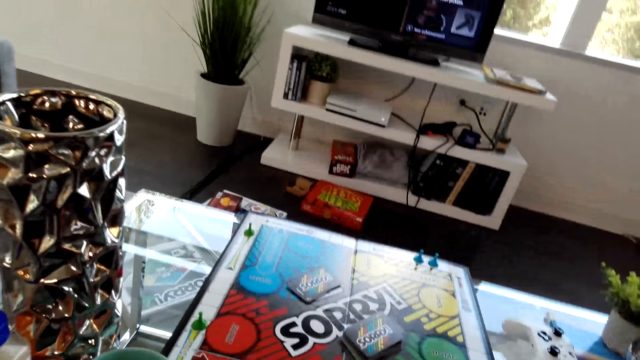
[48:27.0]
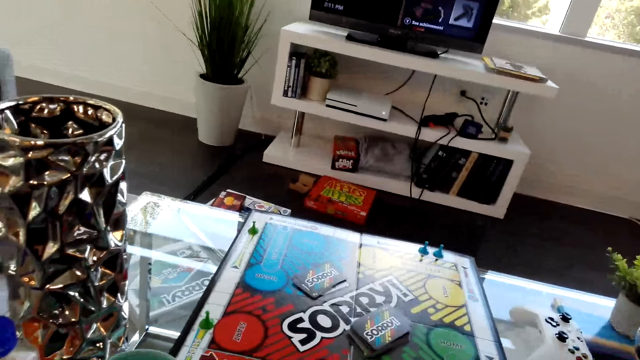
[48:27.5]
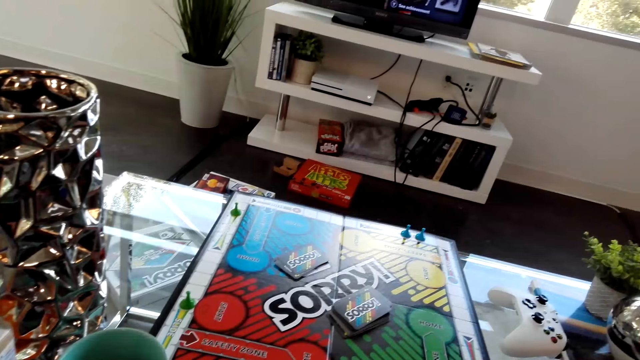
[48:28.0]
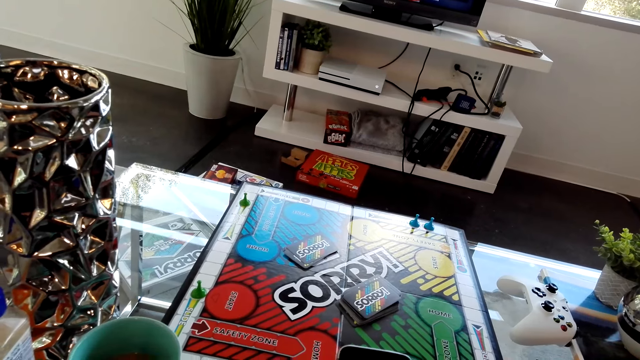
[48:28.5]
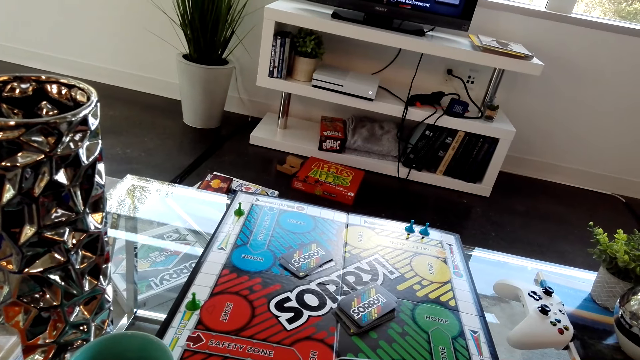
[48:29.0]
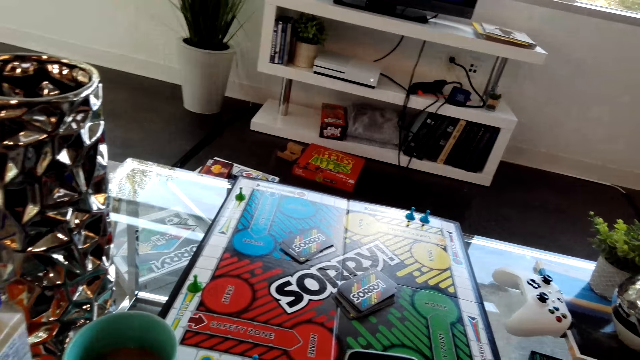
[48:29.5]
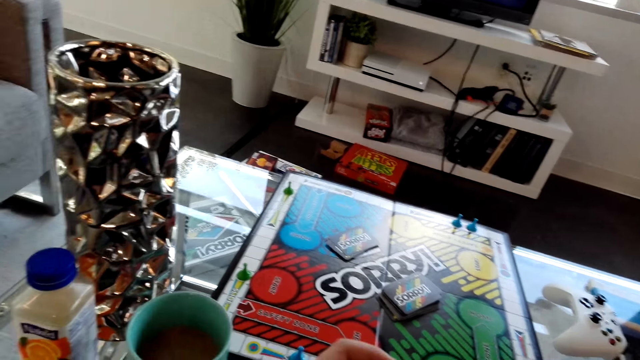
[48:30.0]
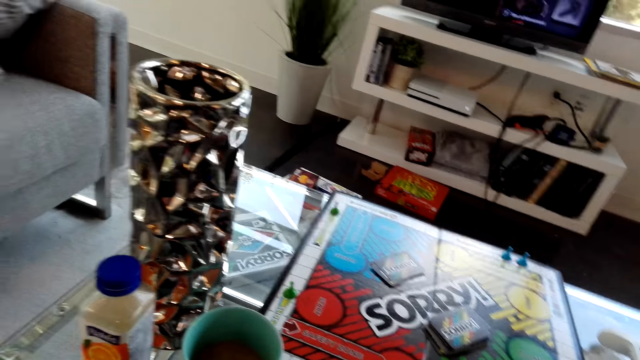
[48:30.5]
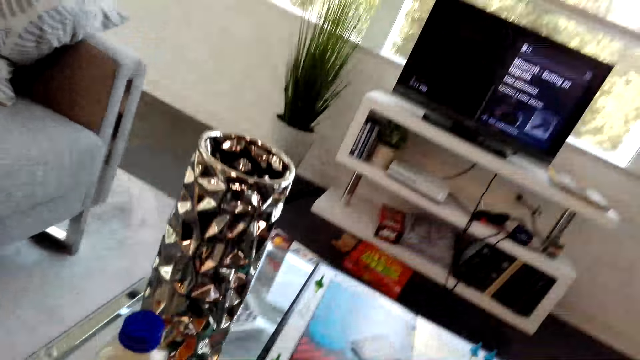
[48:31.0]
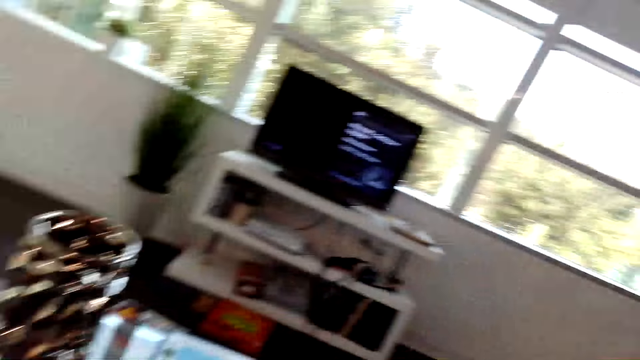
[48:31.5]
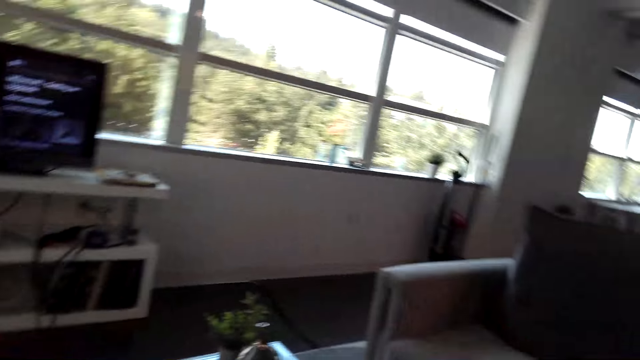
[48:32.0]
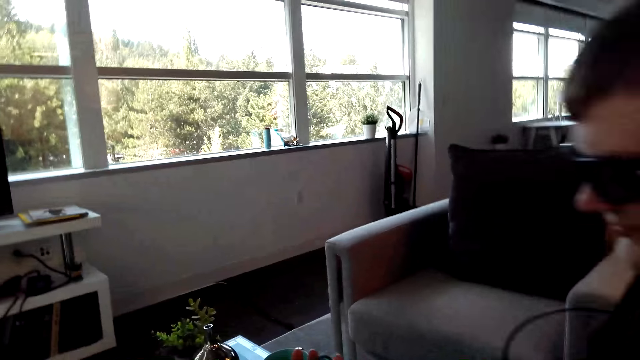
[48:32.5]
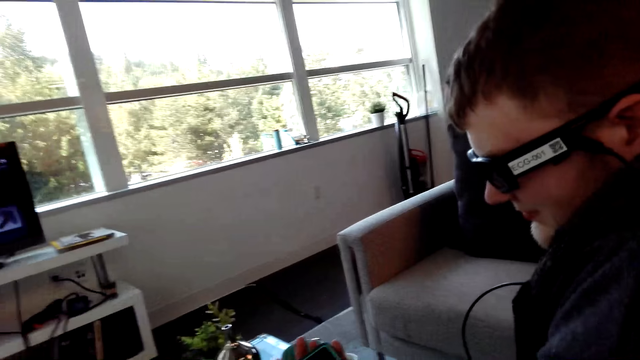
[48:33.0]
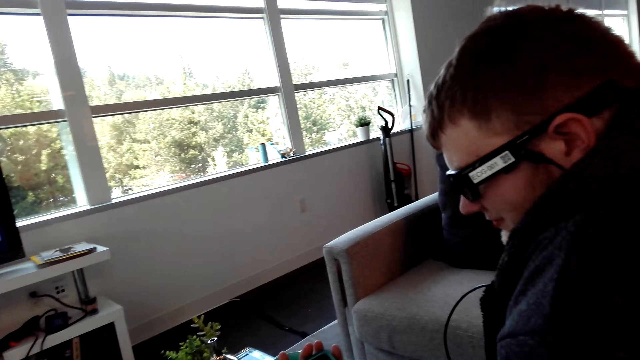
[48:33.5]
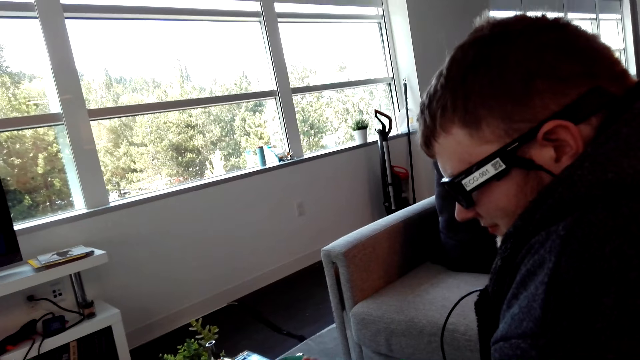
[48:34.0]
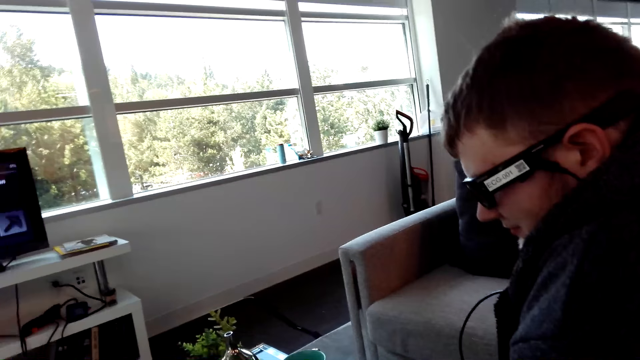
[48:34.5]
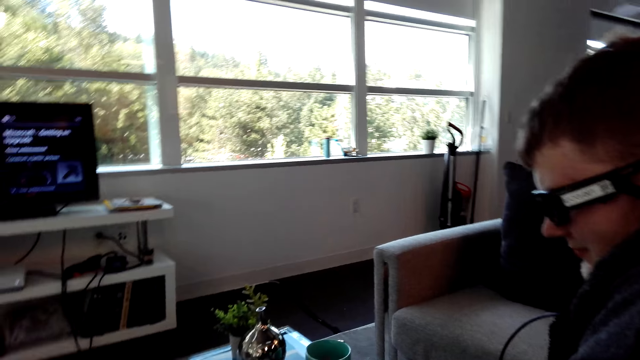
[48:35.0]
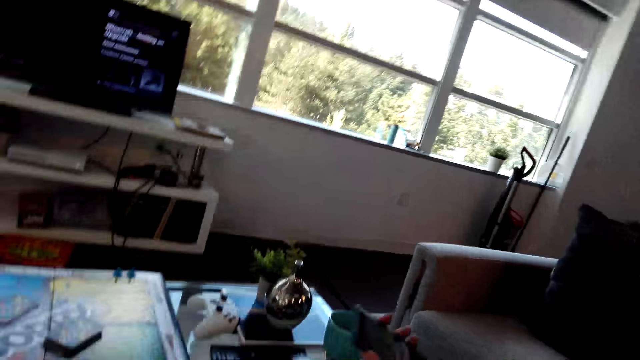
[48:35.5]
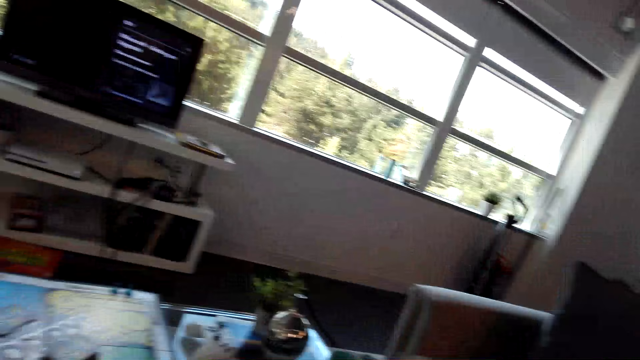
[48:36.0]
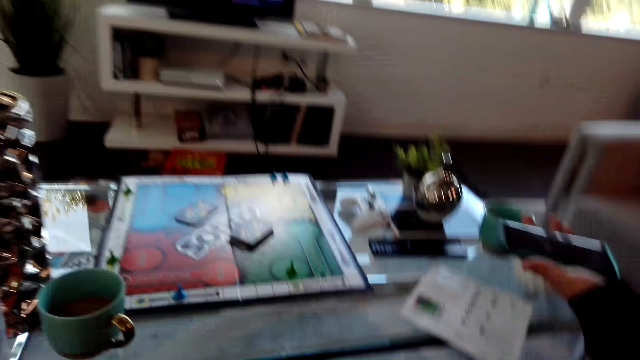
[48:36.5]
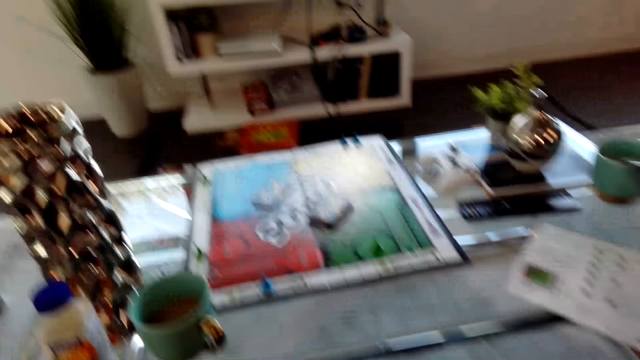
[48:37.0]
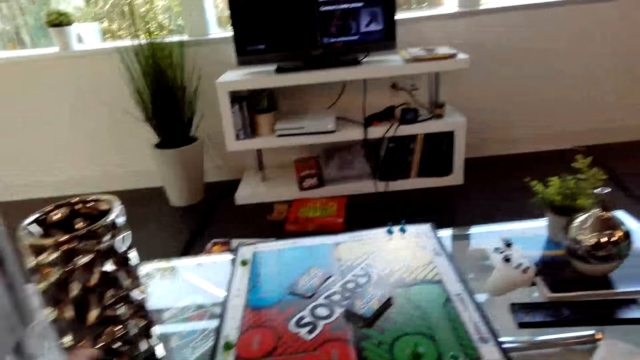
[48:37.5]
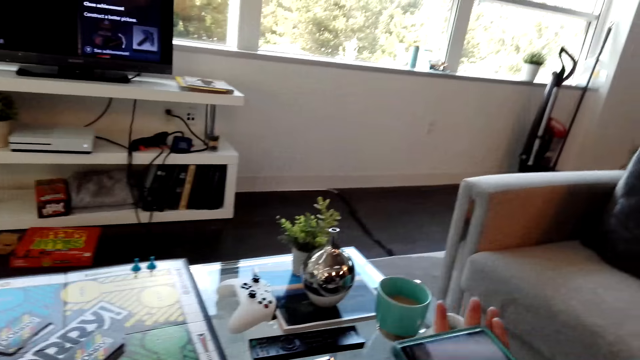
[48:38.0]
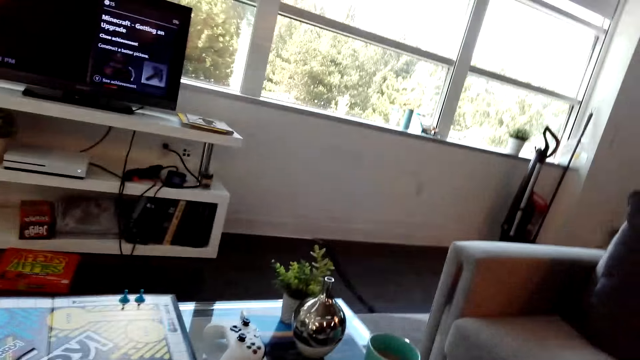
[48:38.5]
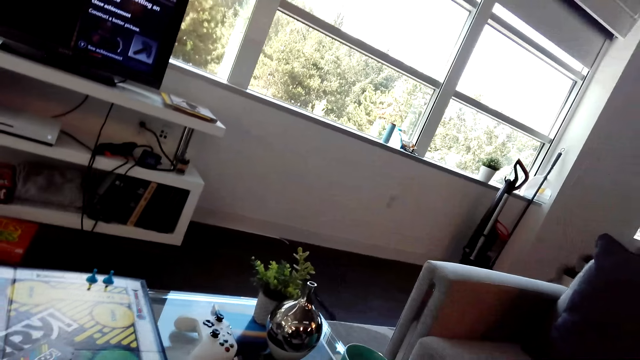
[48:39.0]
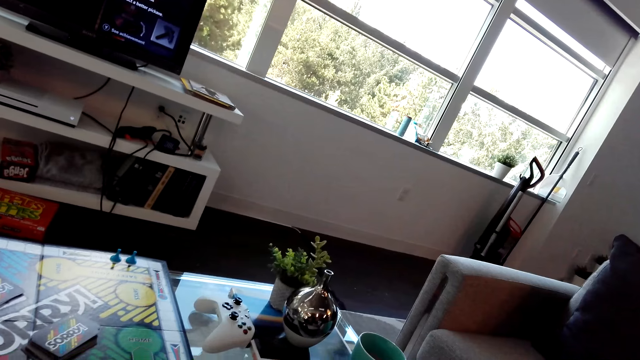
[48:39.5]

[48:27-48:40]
A man looks at the phone. The camera wearer dialogues with the man. They do something. They hold the phone and walk around the room.

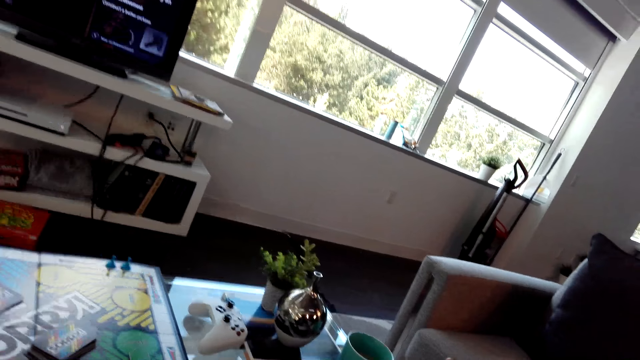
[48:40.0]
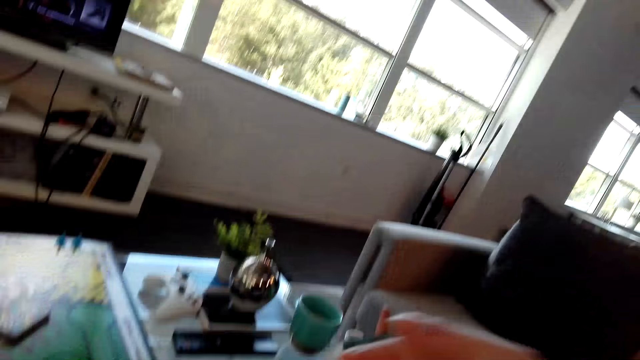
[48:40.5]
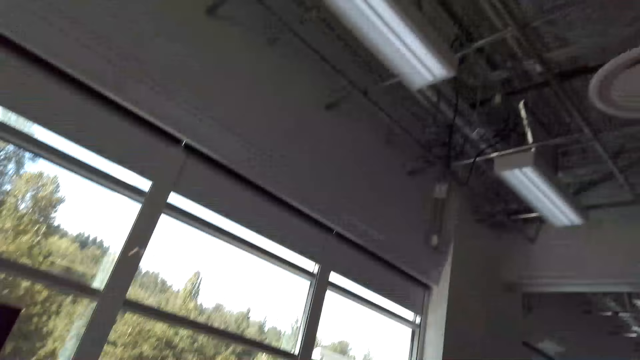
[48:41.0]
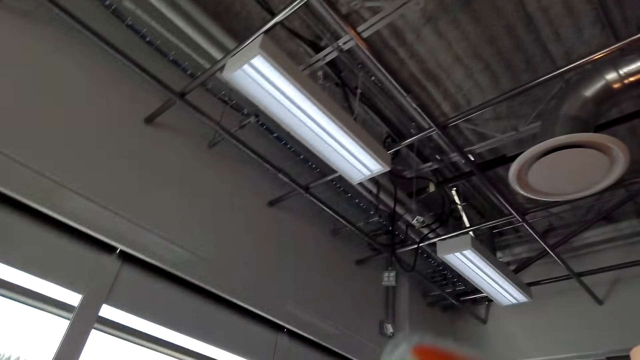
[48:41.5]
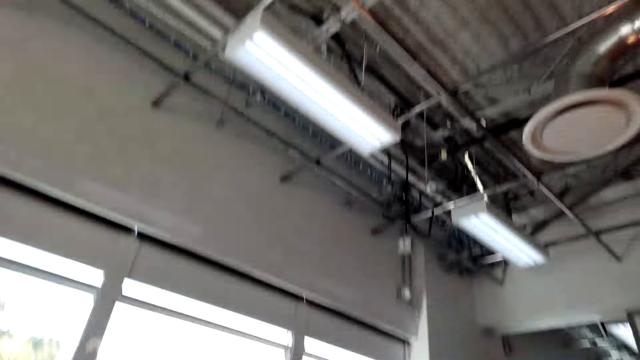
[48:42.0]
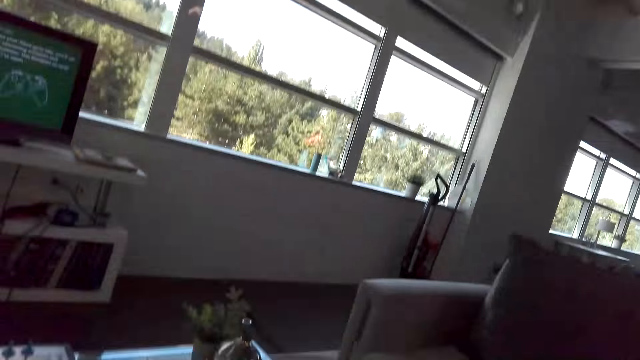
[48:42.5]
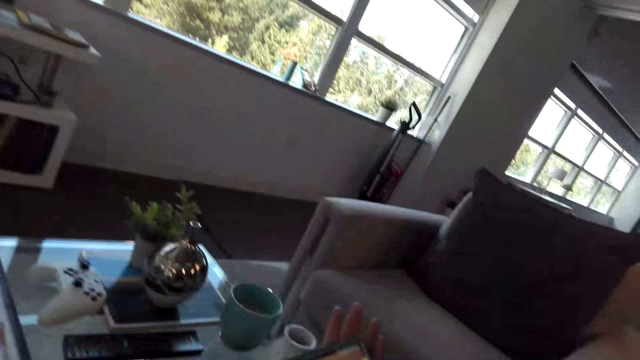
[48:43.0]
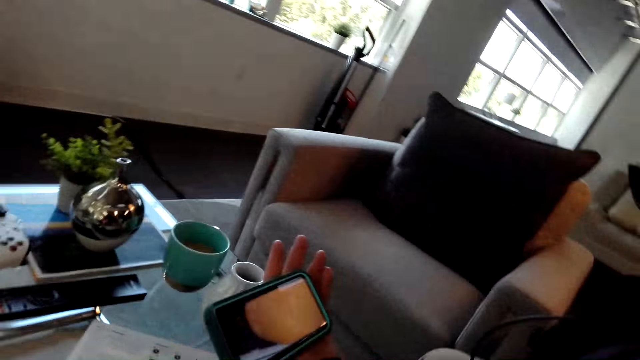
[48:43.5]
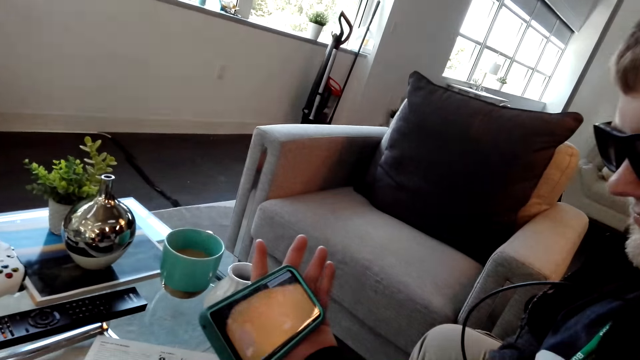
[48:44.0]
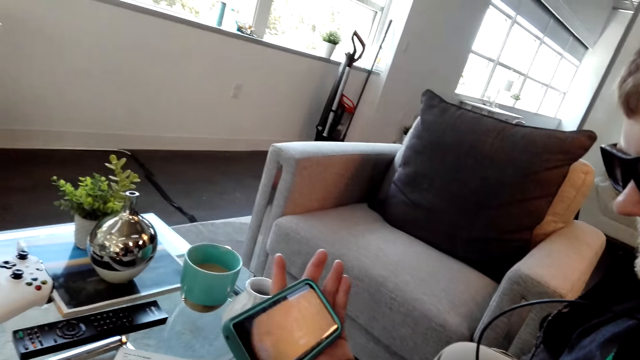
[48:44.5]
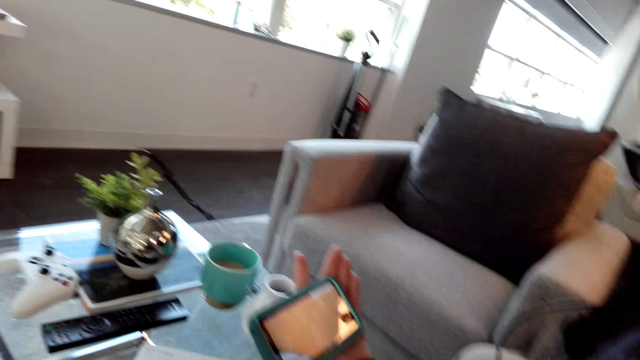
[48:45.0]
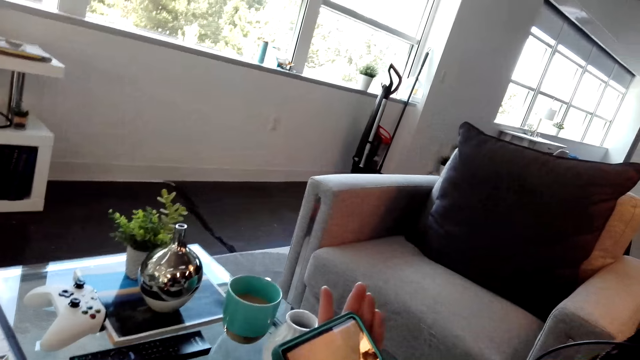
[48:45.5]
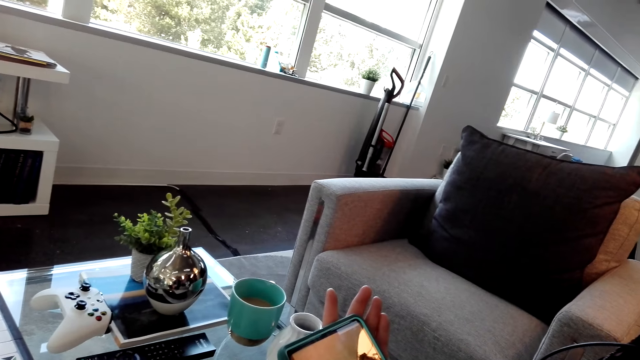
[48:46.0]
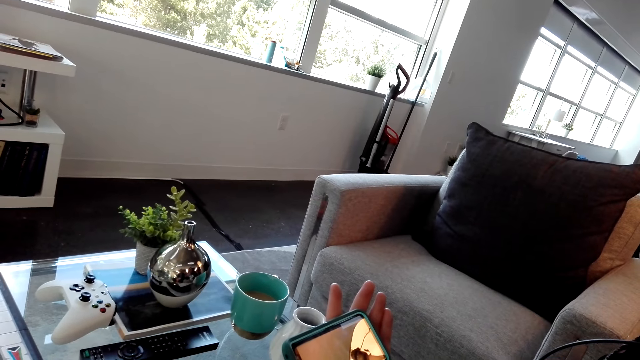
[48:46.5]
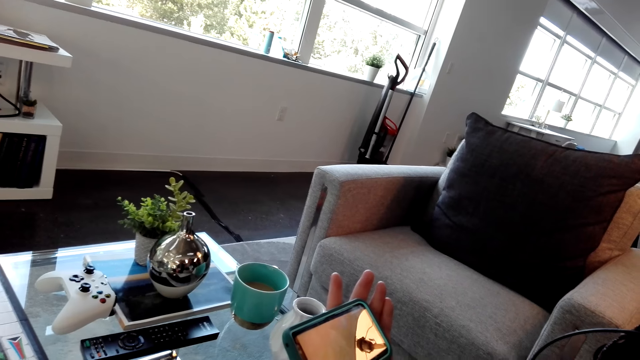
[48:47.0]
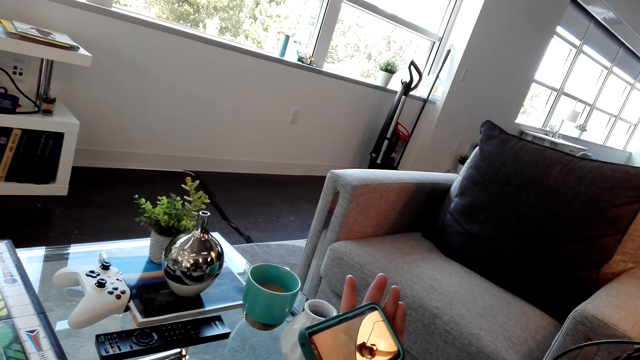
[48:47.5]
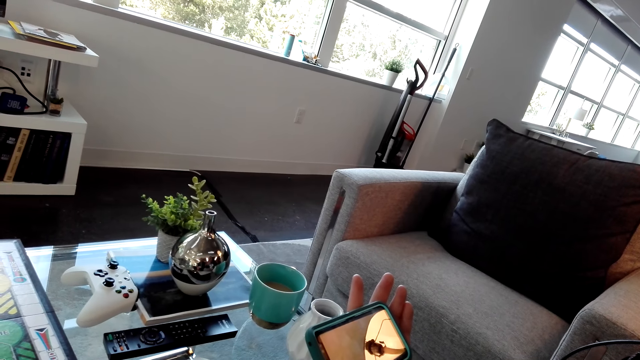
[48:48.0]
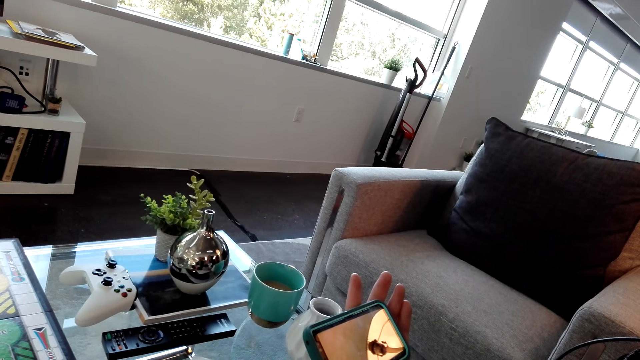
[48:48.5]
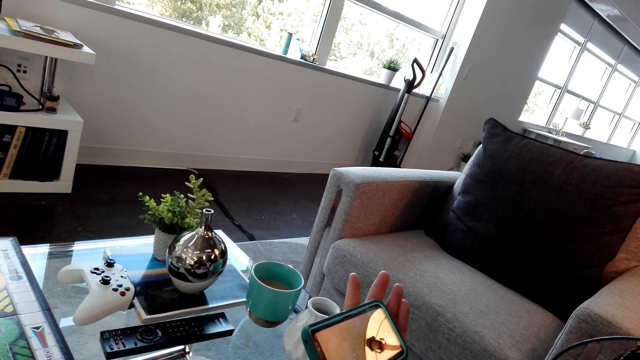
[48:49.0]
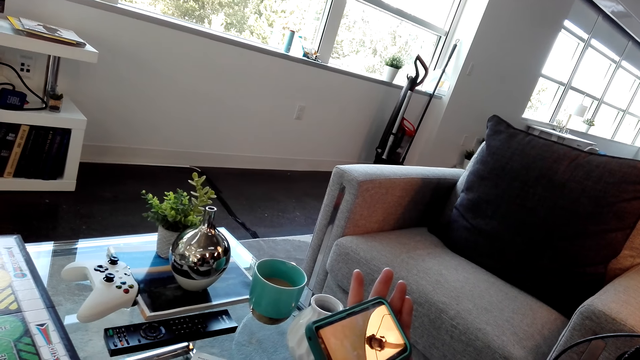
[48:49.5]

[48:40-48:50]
The camera wearer drinks water from the bottle. They lift up the hand. A man looks at the phone. The camera wearer and the man watch a video on the phone.
